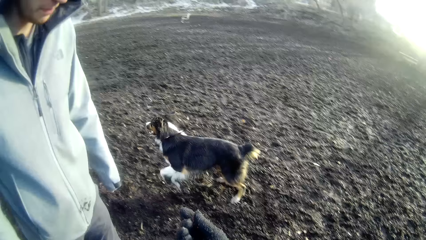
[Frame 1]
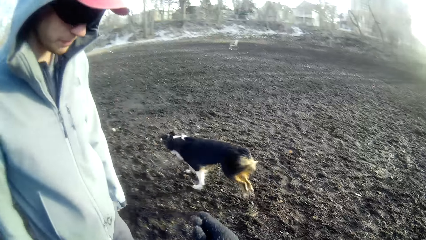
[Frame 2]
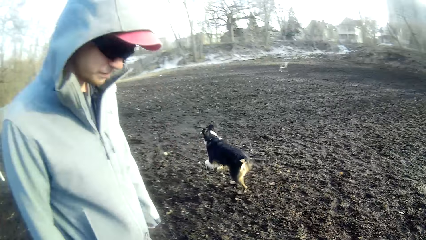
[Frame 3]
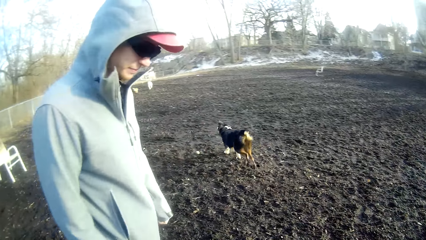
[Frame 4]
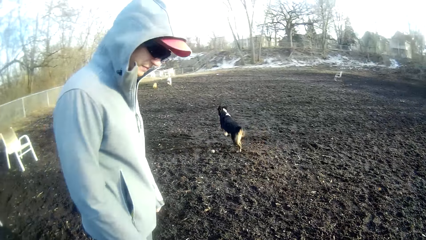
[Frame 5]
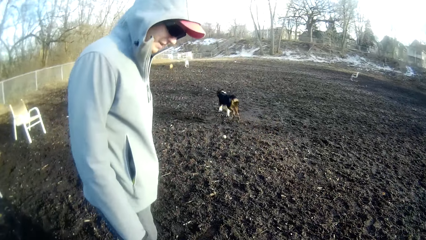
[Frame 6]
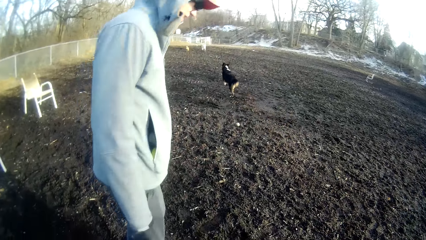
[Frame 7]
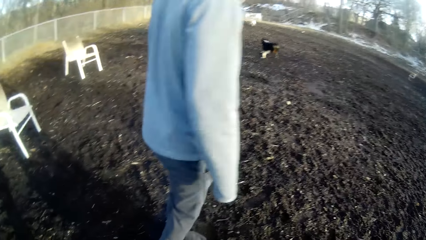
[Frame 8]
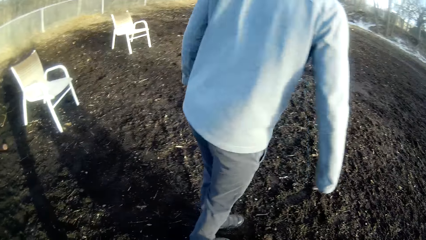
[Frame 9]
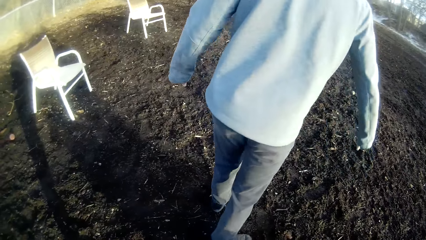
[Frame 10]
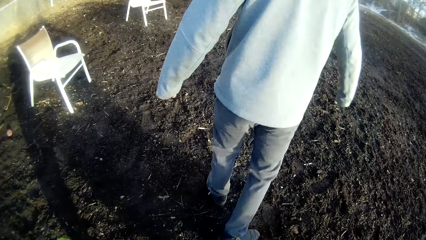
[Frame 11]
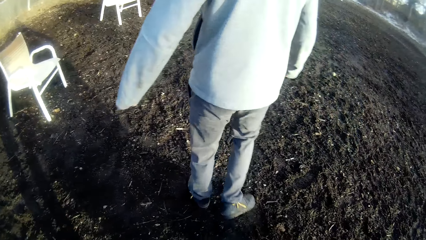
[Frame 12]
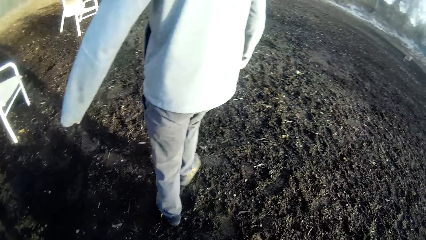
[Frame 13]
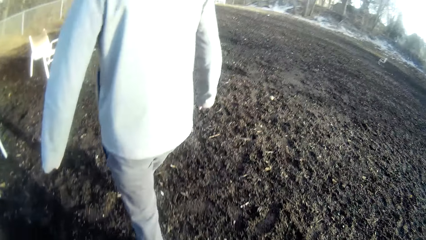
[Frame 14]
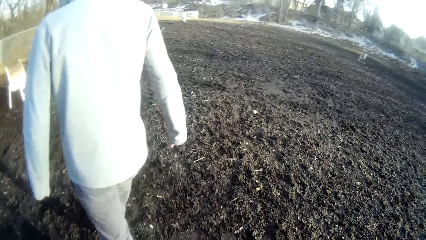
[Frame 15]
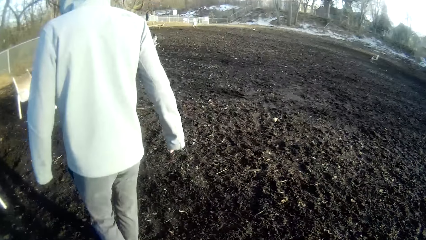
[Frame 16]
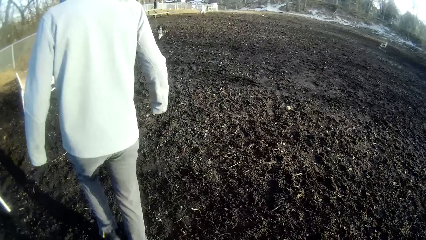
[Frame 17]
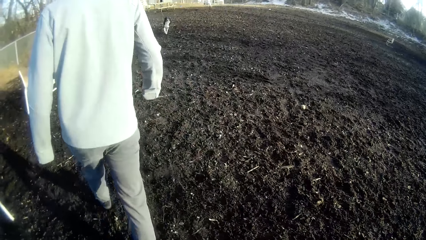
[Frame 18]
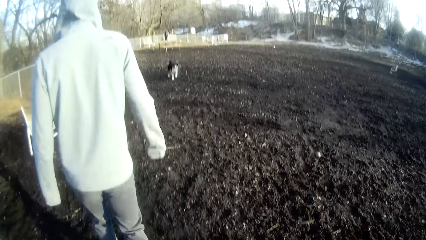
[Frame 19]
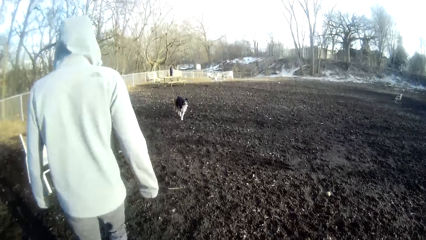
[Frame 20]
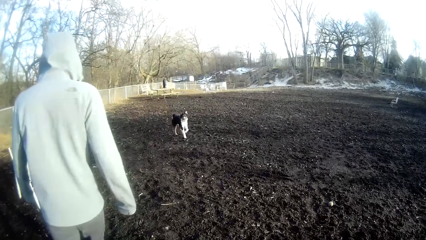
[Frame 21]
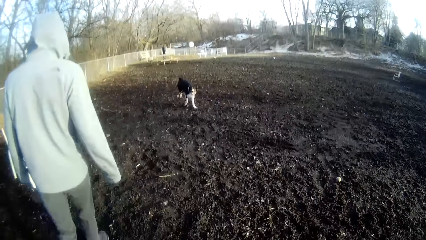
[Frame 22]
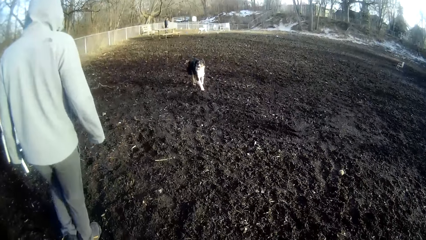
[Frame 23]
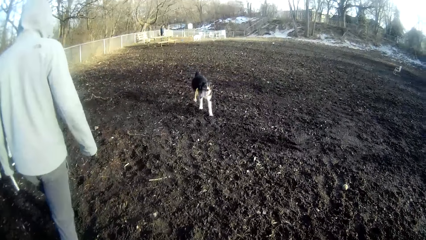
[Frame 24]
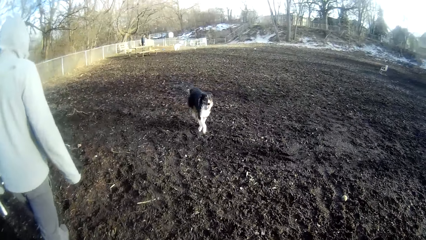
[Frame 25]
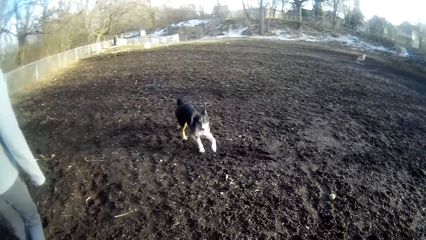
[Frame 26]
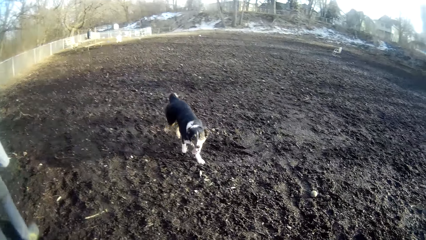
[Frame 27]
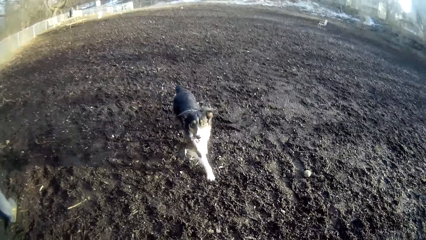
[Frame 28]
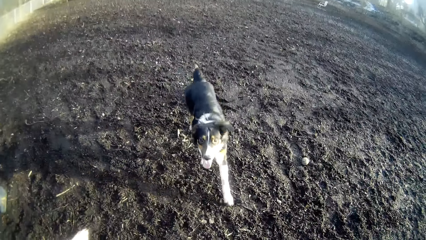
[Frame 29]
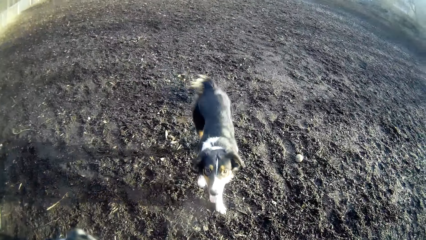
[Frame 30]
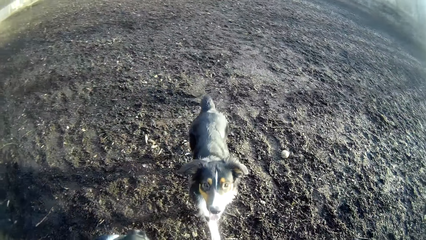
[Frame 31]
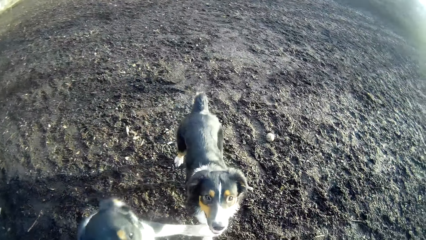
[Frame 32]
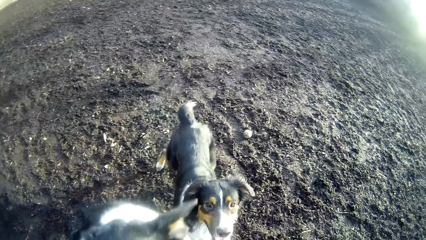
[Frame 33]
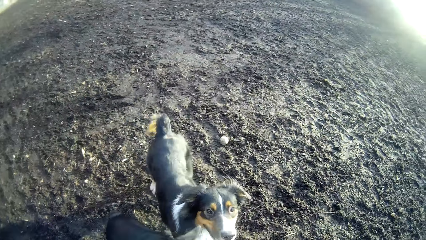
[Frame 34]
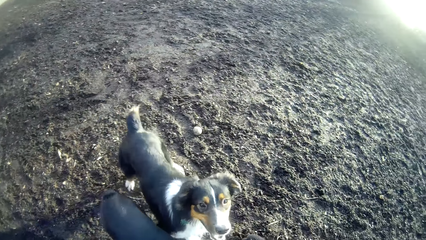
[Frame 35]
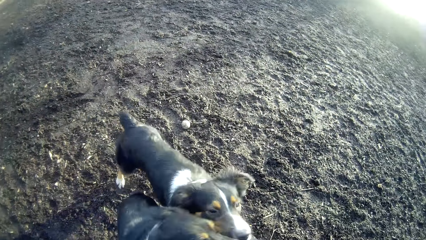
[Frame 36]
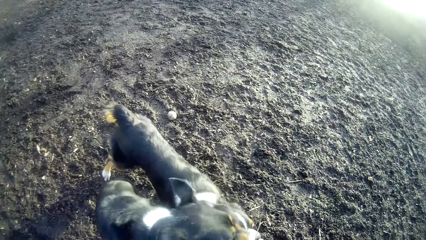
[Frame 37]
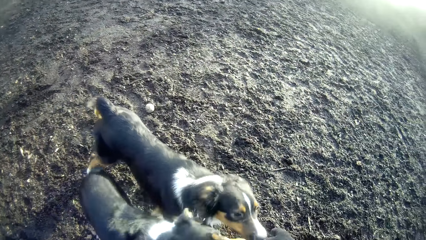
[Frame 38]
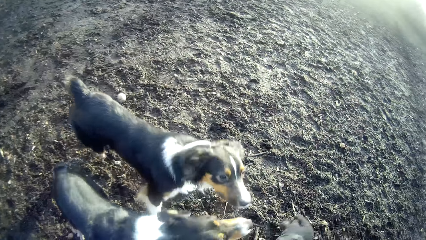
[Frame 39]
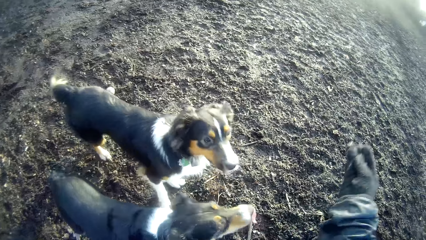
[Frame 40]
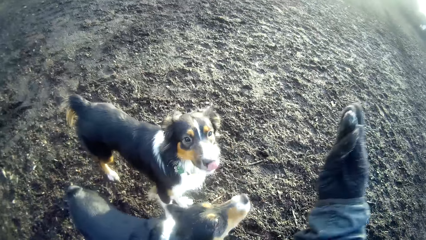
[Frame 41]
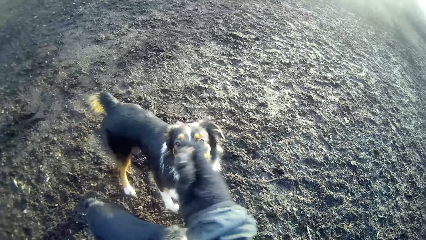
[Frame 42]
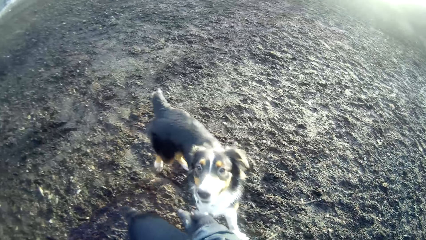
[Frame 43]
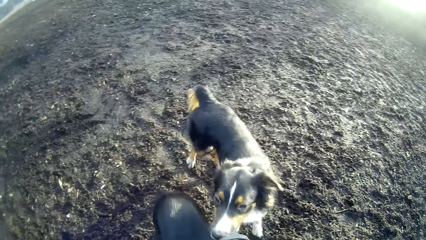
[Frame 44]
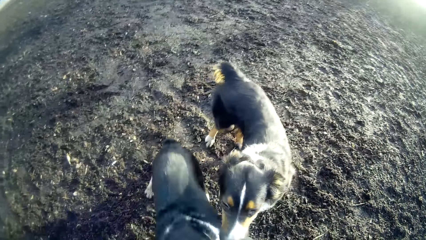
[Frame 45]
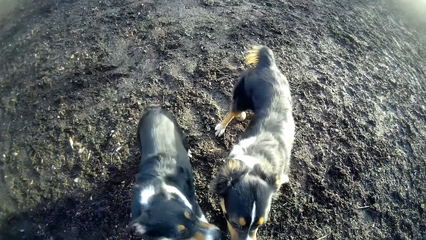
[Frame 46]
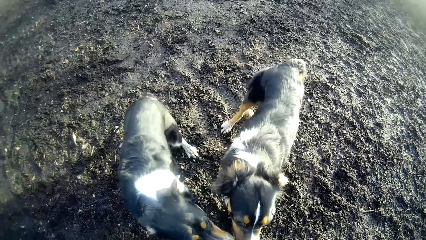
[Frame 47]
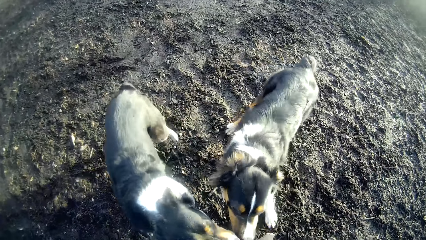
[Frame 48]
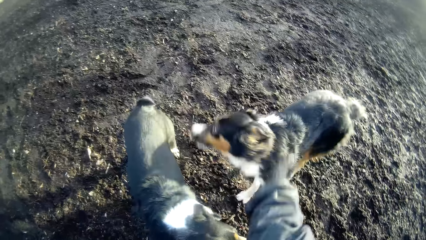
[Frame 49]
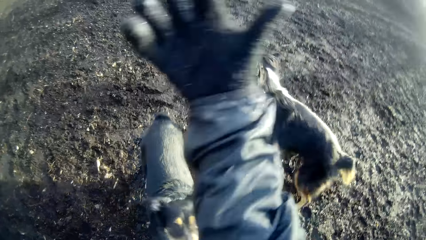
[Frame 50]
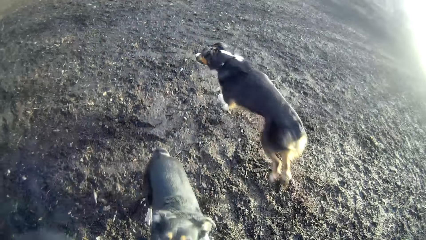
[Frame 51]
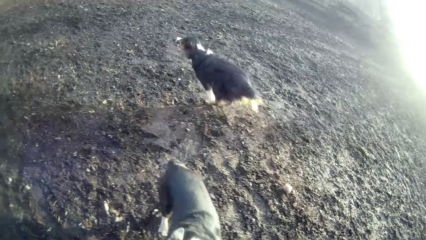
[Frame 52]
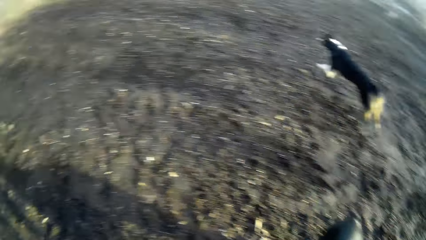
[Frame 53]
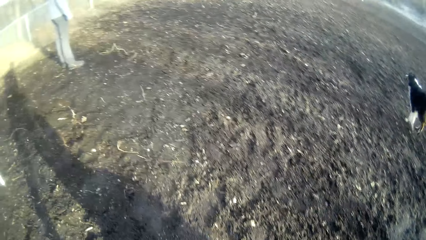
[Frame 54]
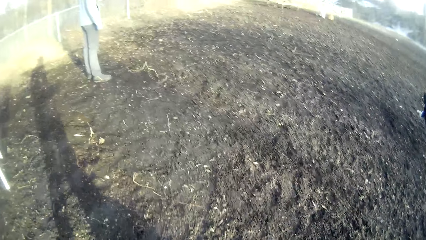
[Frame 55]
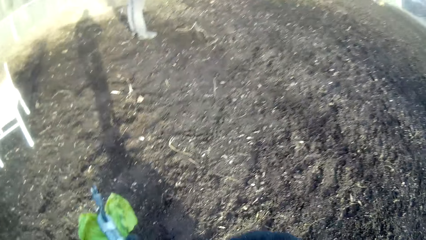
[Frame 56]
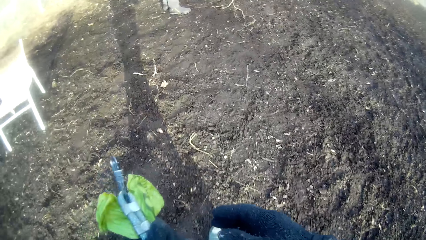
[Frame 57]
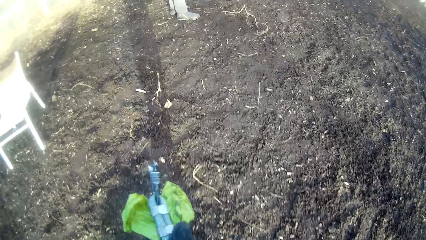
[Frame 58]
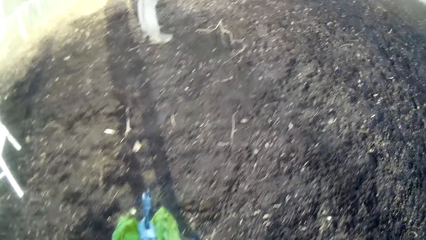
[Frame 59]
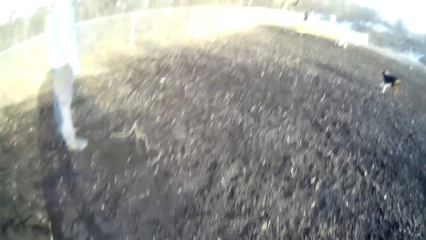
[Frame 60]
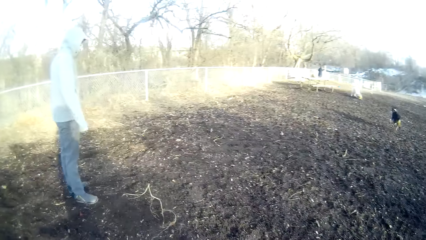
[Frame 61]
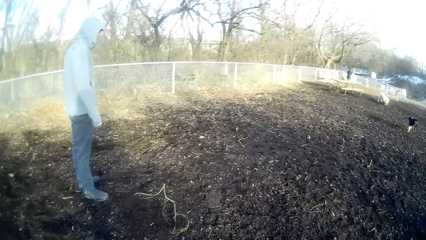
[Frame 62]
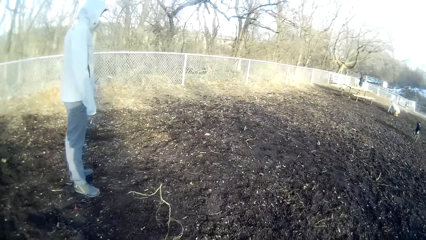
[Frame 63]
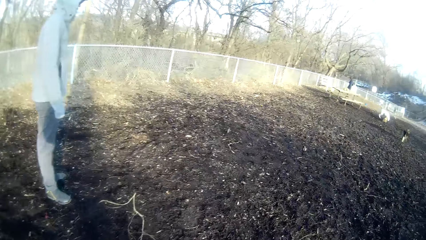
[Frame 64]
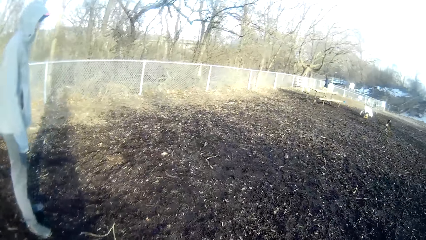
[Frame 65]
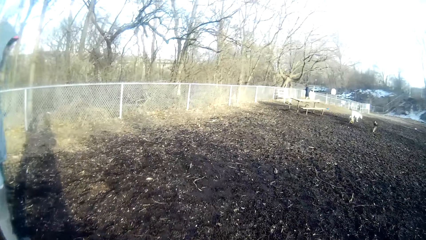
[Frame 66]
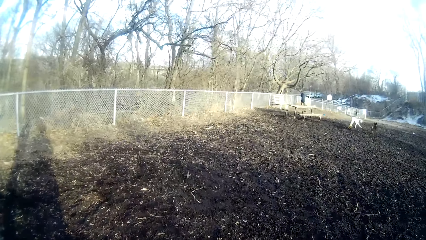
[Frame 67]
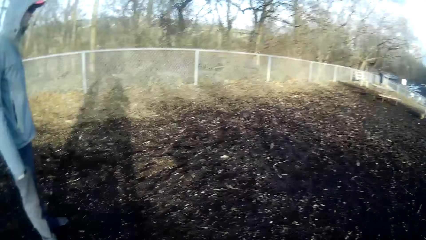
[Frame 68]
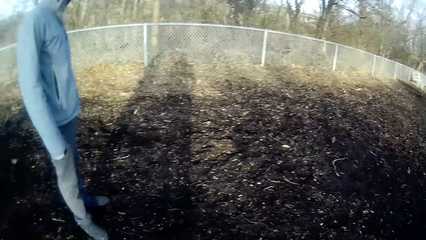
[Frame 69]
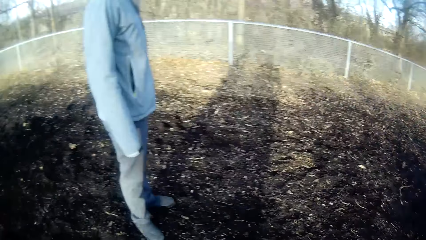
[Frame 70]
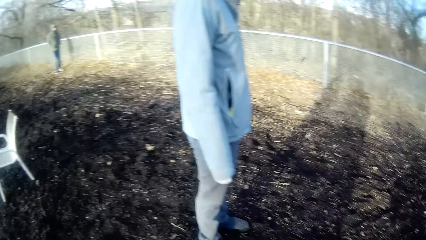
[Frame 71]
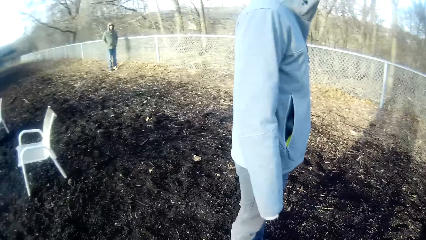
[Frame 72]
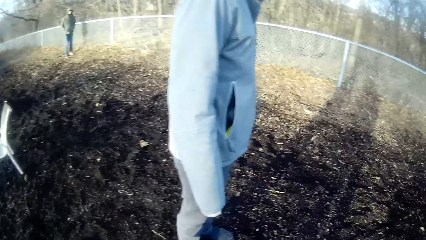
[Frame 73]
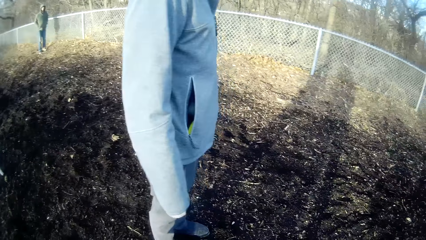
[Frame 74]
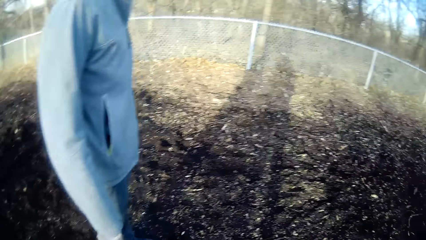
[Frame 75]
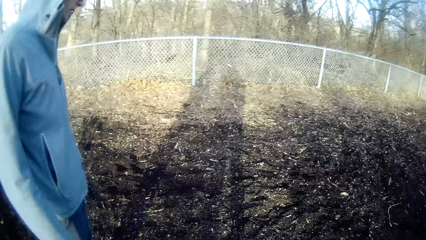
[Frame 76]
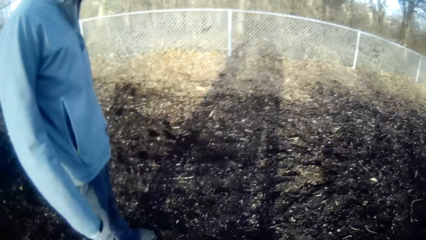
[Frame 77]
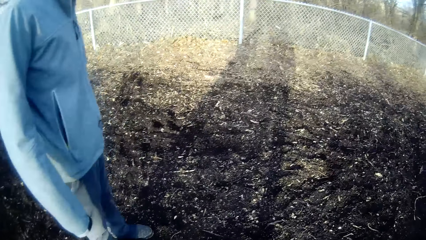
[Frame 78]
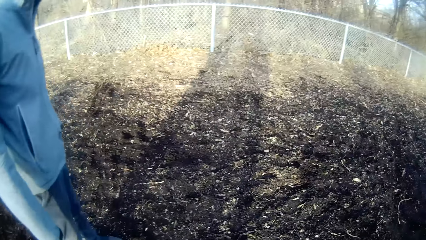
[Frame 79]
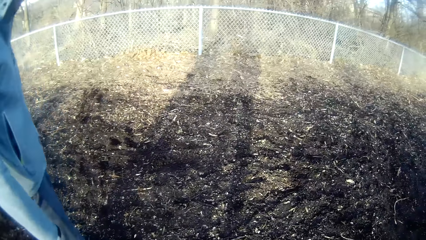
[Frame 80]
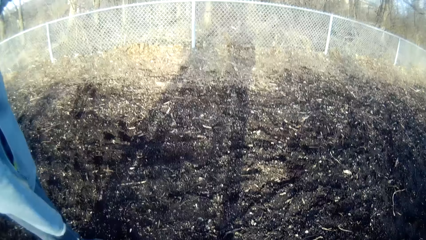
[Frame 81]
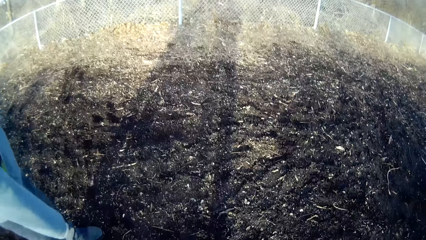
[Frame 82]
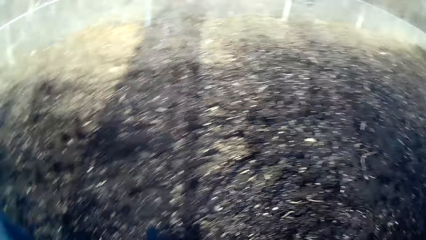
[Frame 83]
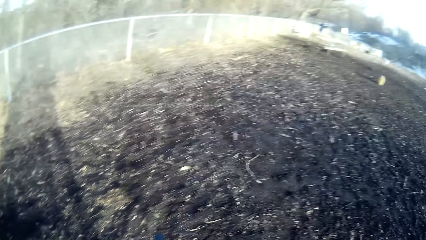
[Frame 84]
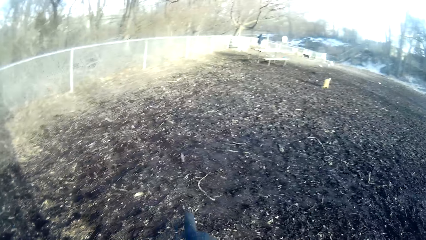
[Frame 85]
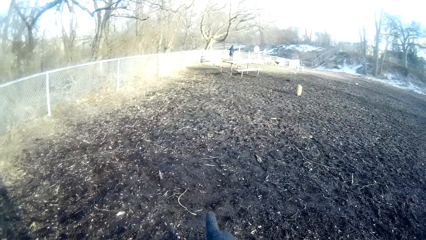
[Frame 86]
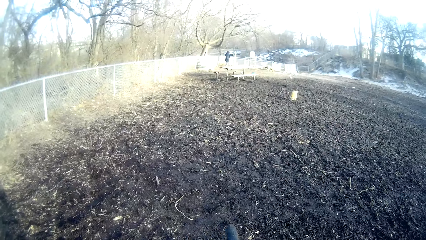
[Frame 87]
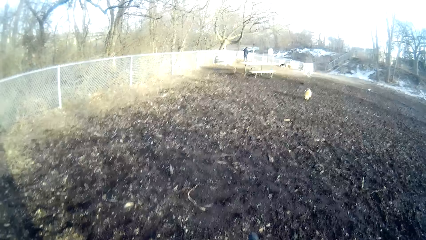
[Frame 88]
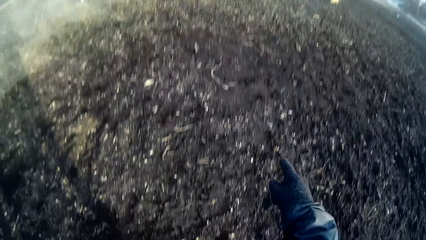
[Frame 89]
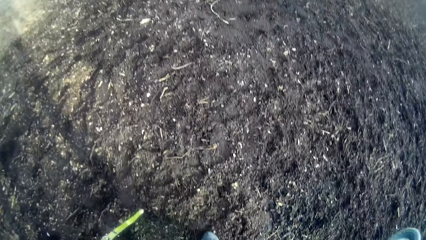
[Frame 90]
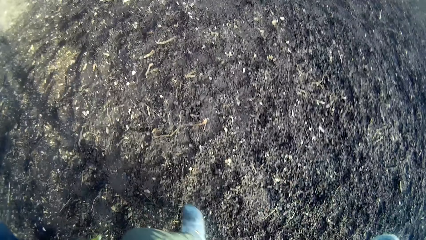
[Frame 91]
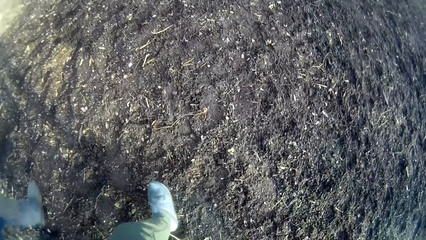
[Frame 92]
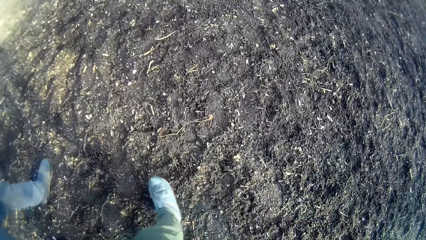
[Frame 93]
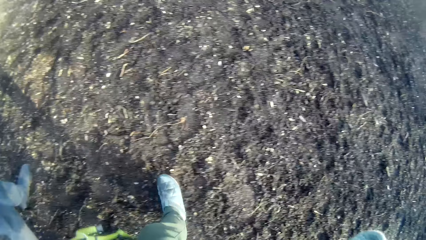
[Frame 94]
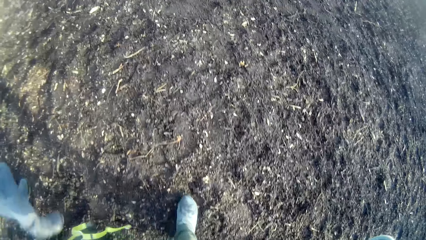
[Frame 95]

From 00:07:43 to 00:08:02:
The man walks around the field. The camera wearer looks at the man. He looks at the dog. He feeds the dog and the other dog with dog food in his right hand. He throws the dog food up with his right hand. He walks towards the man. He looks around.
